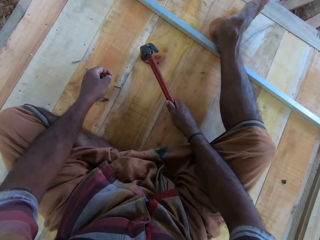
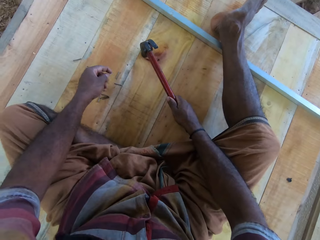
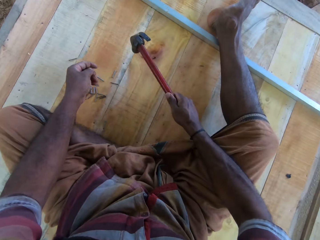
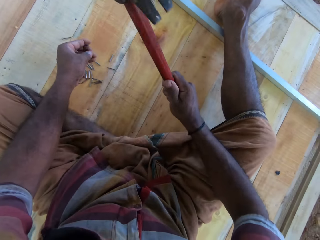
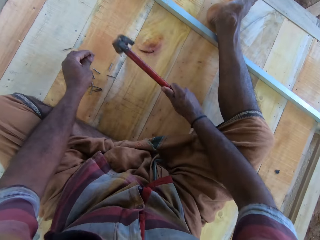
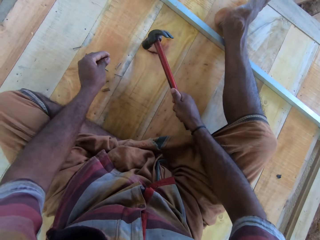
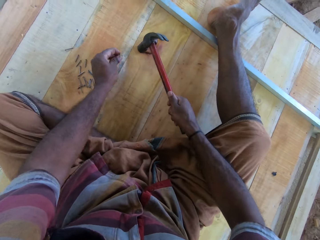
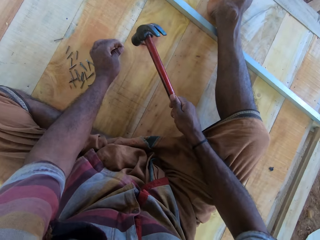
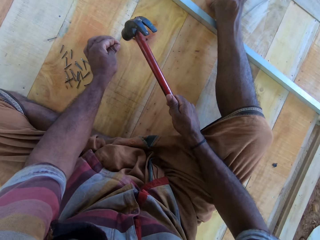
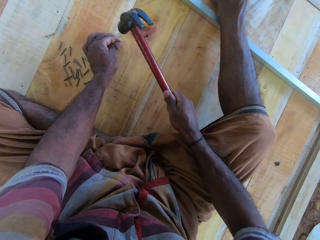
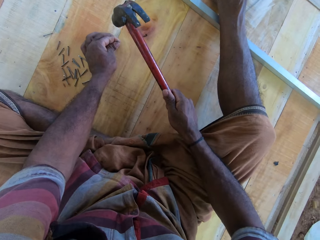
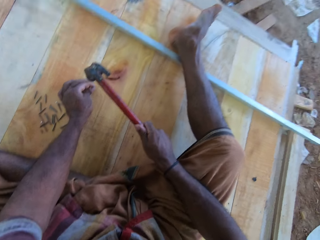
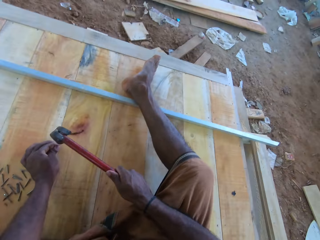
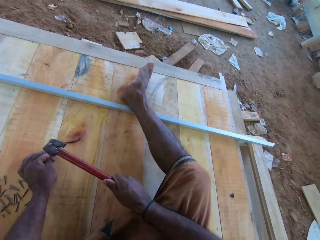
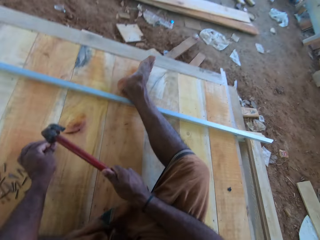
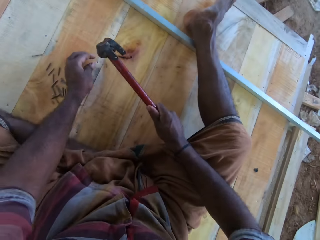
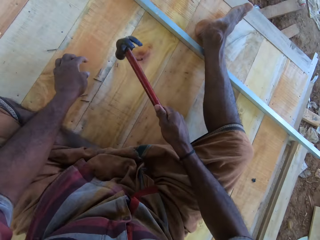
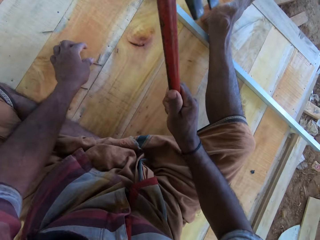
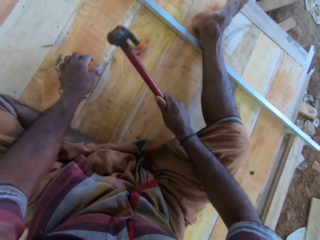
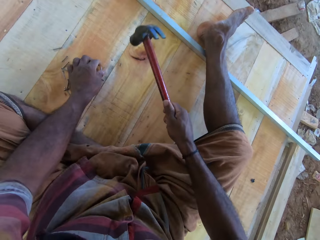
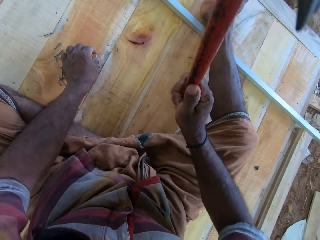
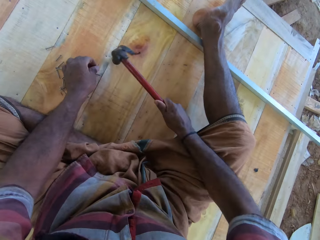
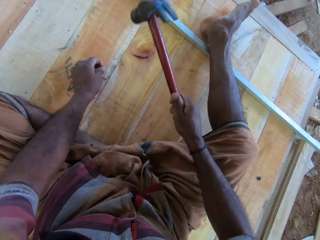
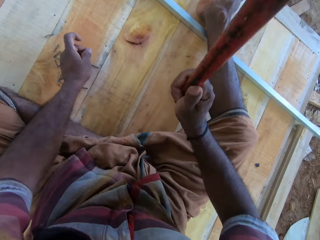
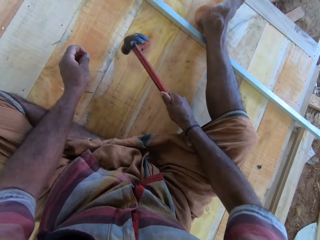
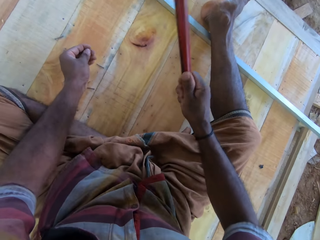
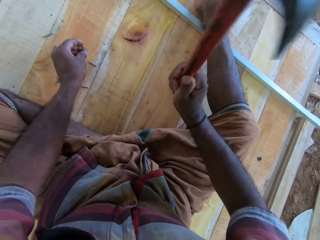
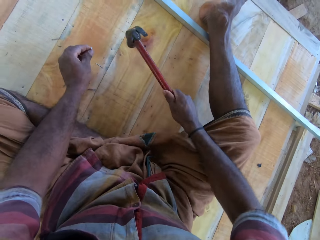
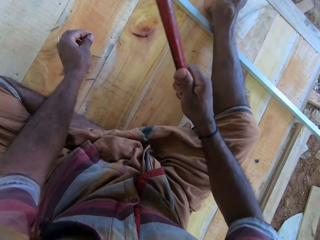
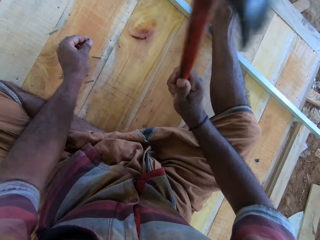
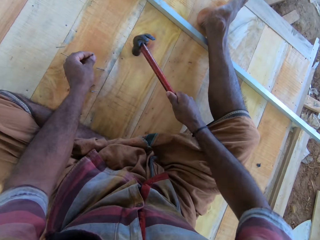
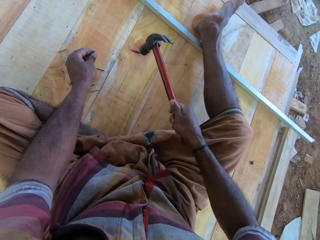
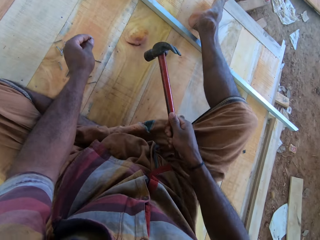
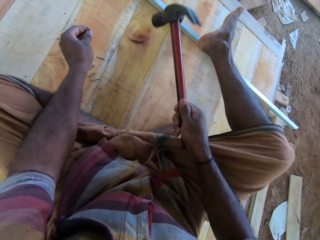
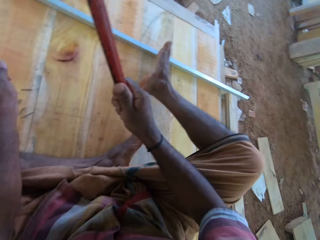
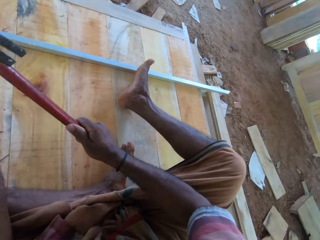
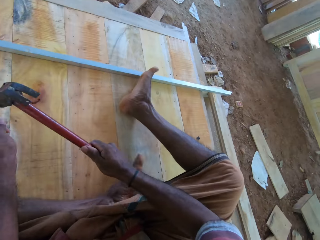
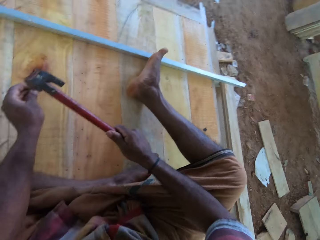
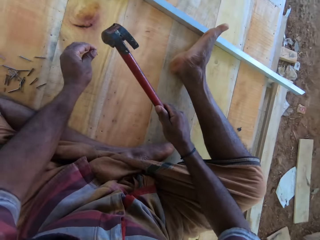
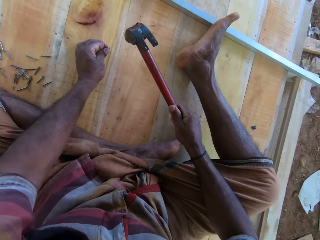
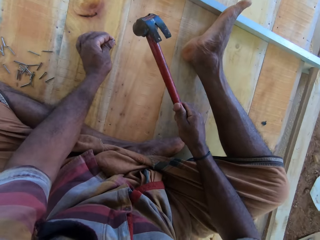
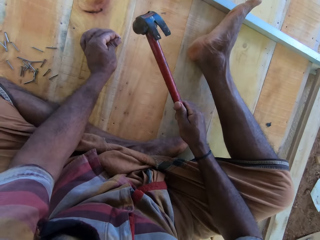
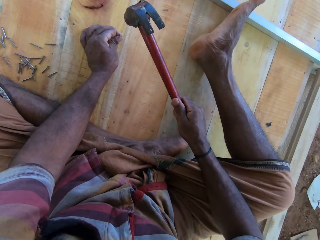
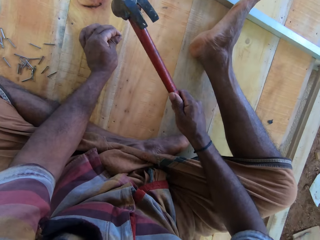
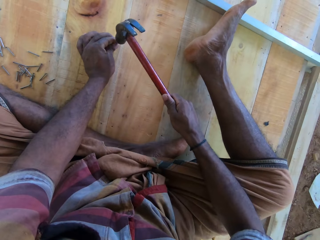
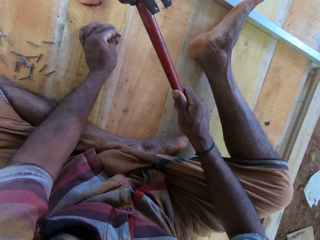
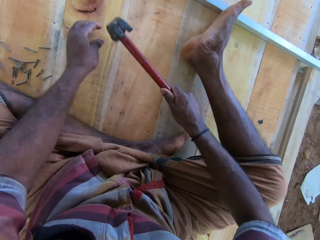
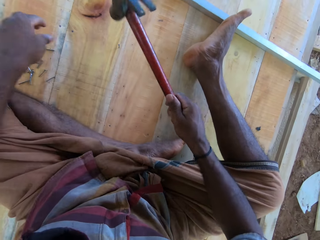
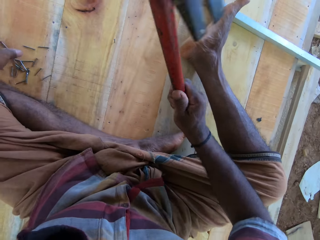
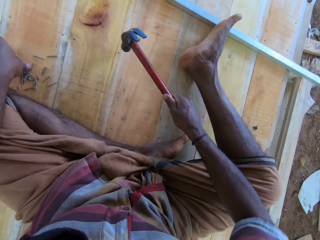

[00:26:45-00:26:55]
The camera wearer knocks the wooden structure with a hammer. They hammer a nail into the wooden structure. They pick up a nail on the wooden structure. They hit the nail in the wooden structure with the hammer repeatedly. They hammer a nail into the wooden structure.

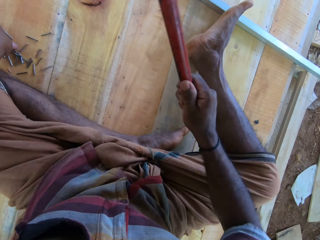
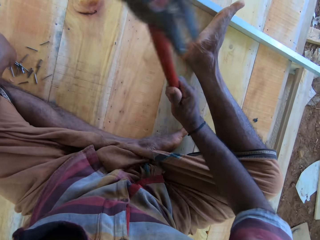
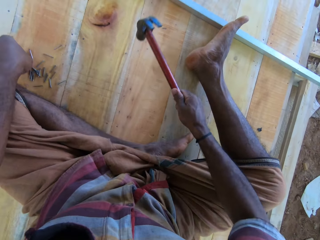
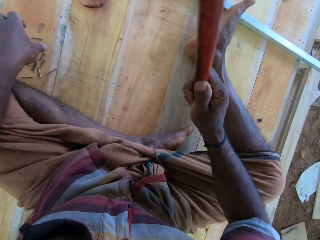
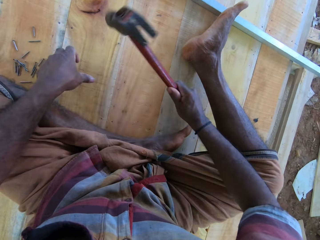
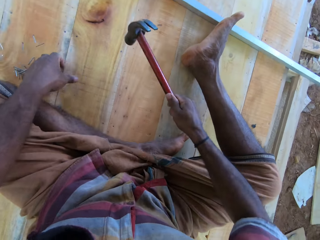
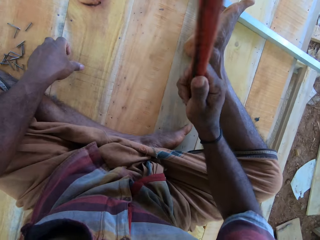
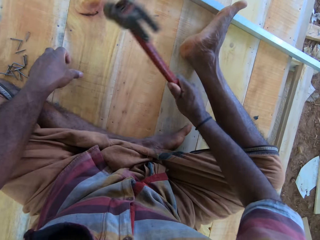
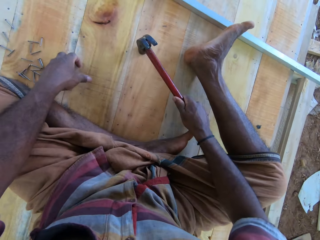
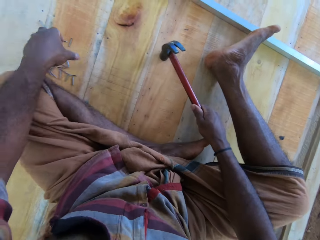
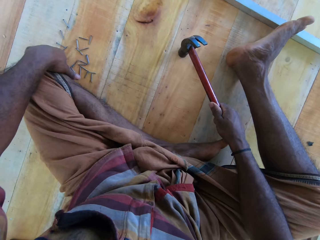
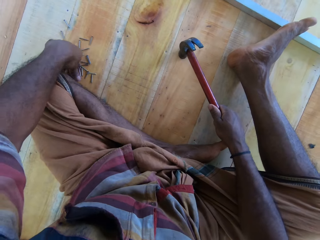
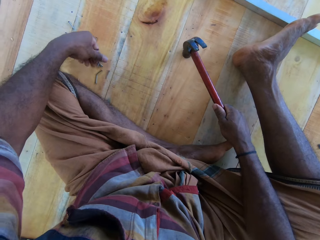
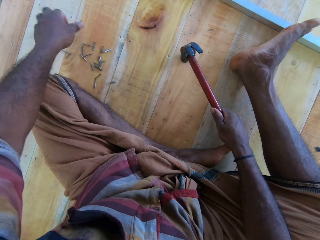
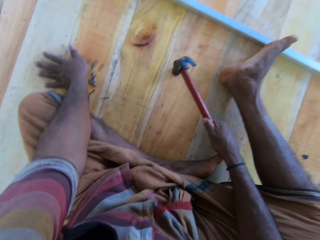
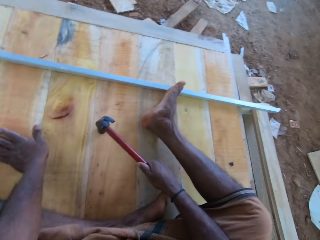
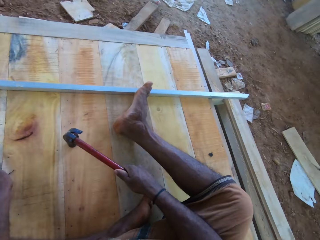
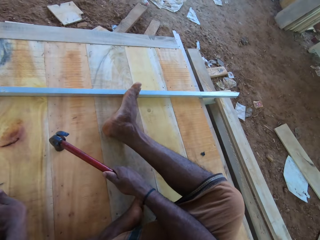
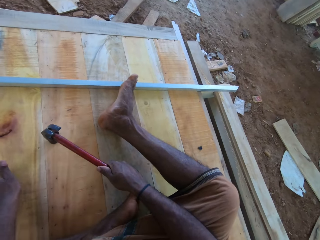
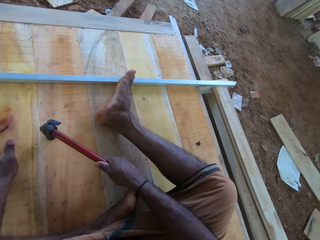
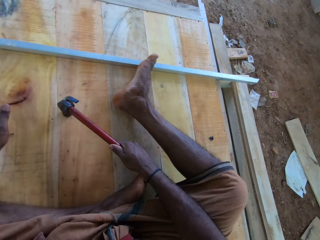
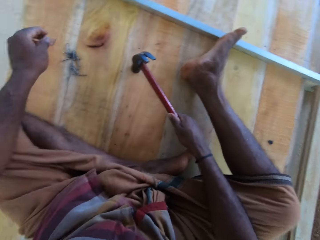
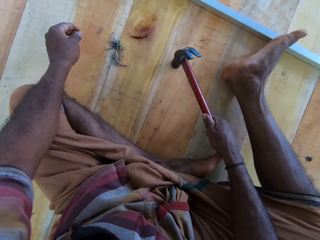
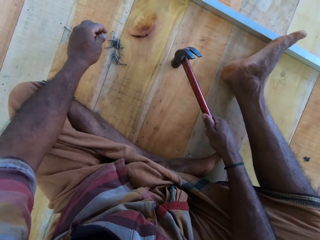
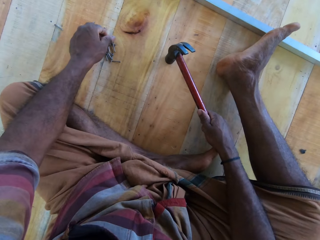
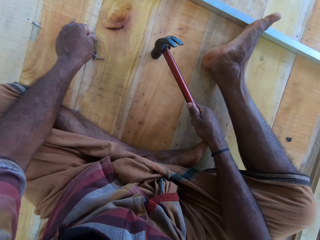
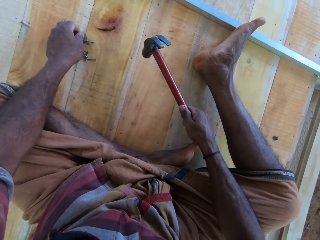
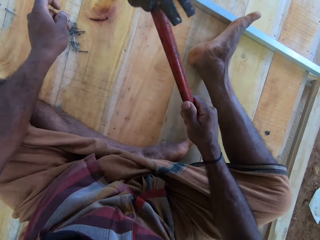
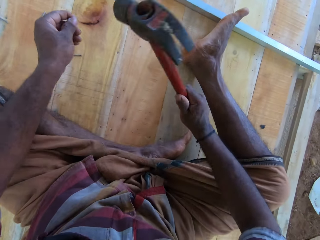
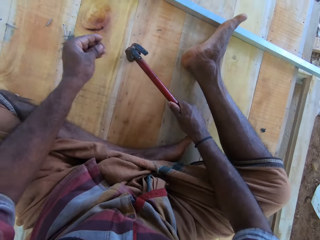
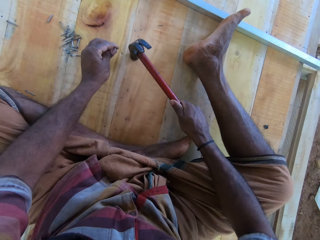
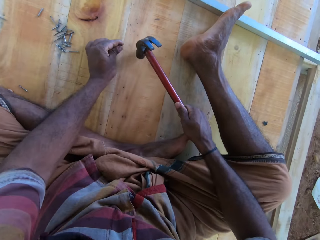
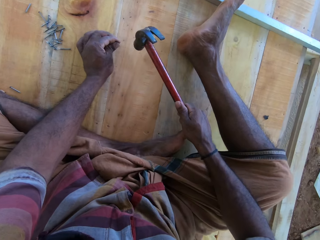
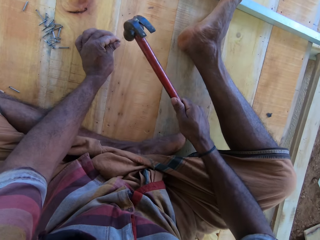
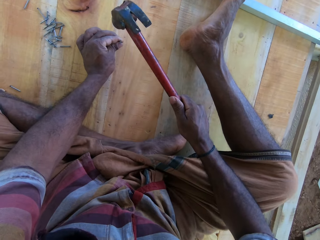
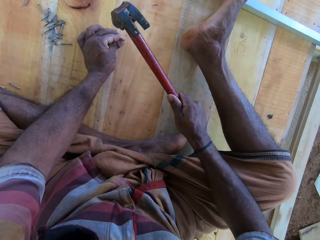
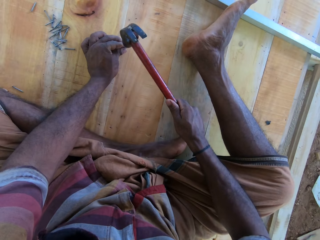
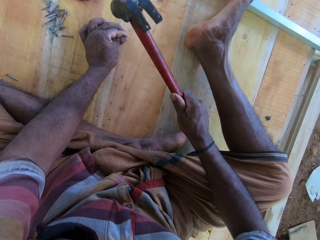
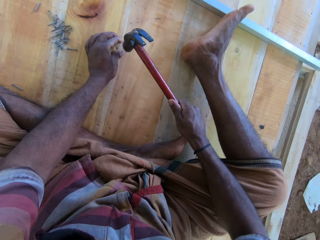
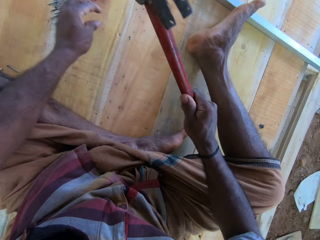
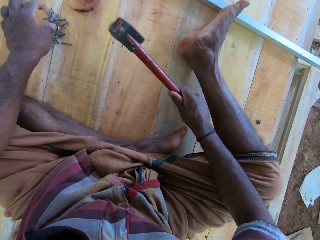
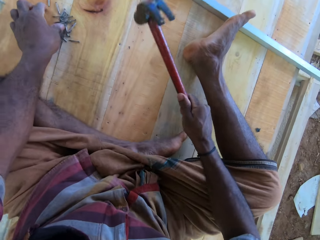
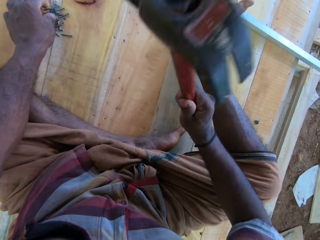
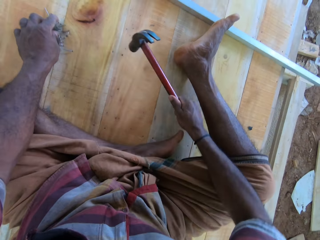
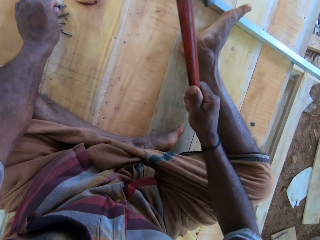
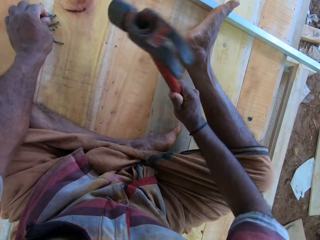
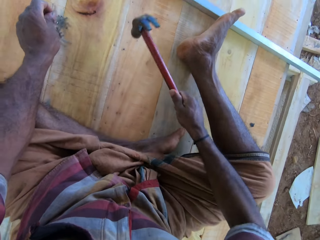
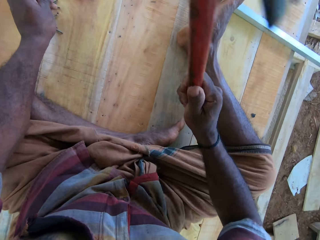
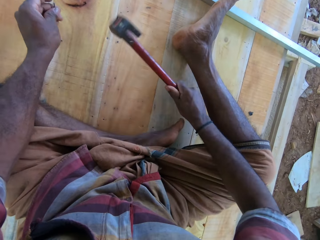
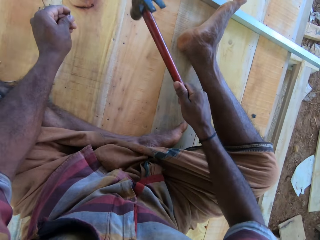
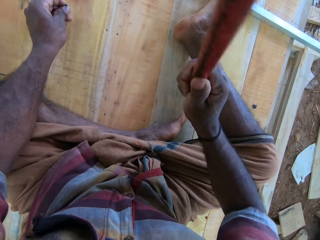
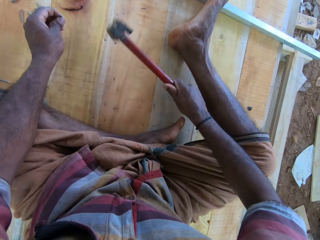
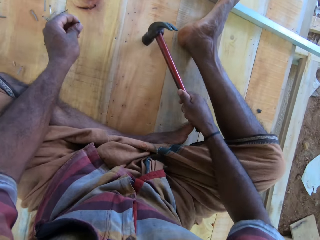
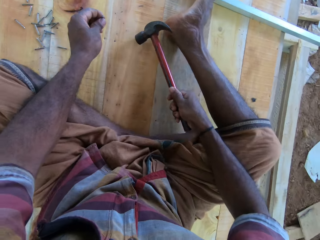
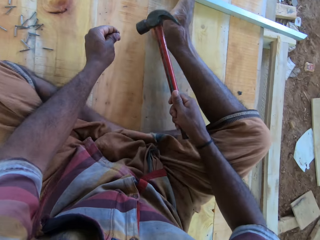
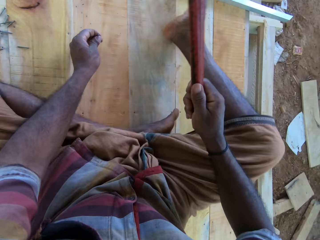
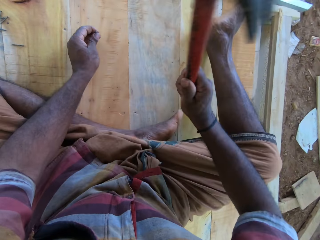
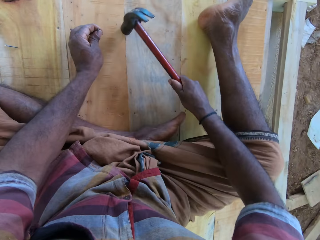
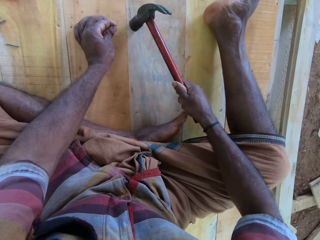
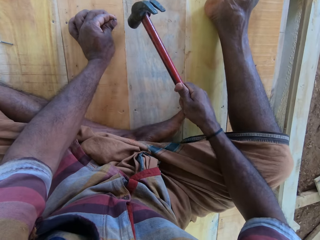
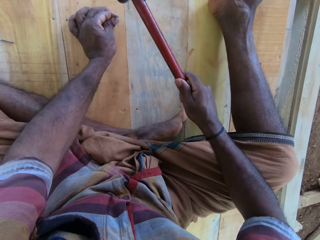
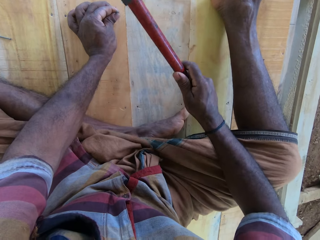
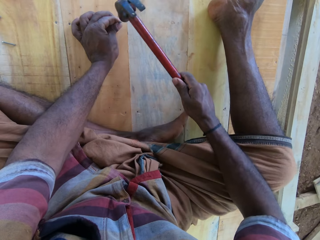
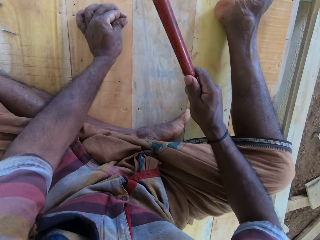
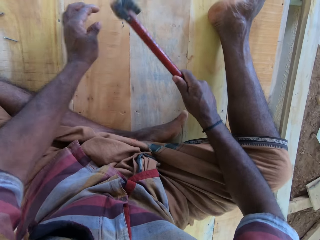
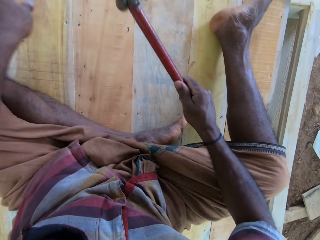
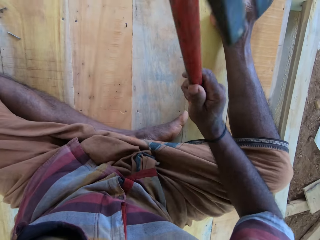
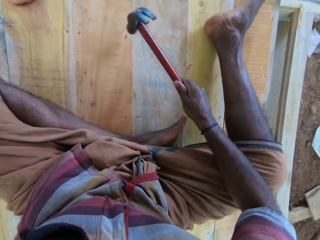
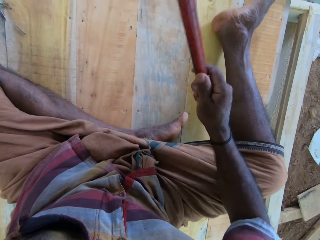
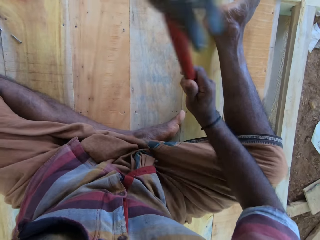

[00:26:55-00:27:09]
The camera wearer gathers nails on the wooden structure. They hit a nail in the wooden structure with a hammer. They hit it again. They pick up a nail on the wooden structure. They hammer the nail into the wooden structure. They pick up a nail on the wooden structure. They hit the nail in the wooden structure with the hammer repeatedly. They knock the wooden structure with the hammer. They hammer a nail into the wooden structure.
